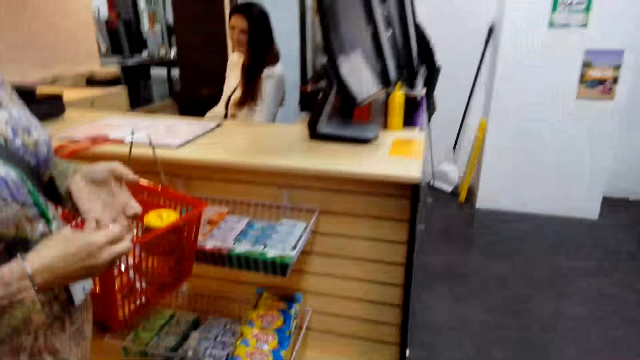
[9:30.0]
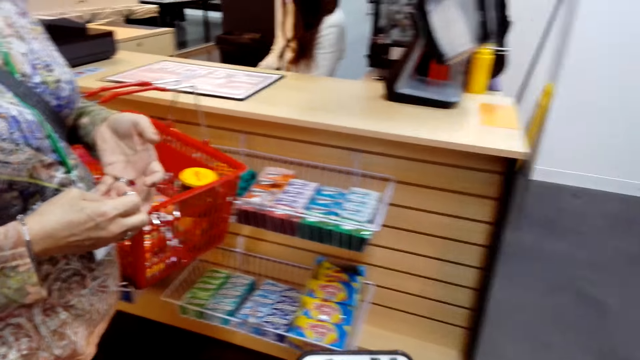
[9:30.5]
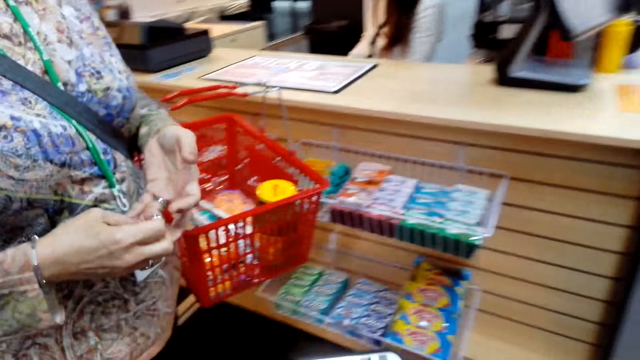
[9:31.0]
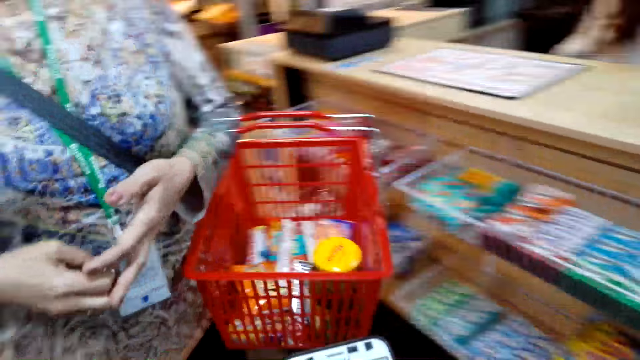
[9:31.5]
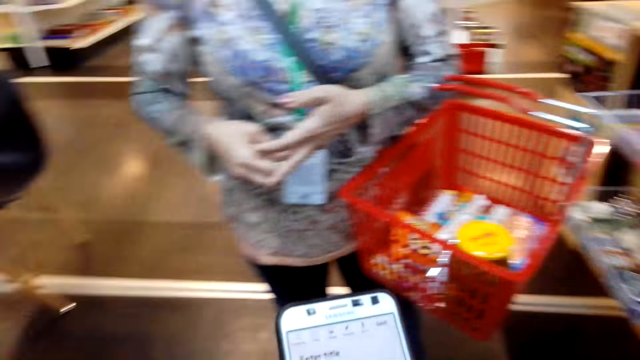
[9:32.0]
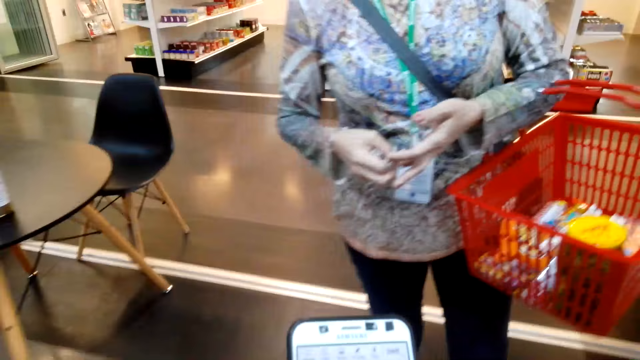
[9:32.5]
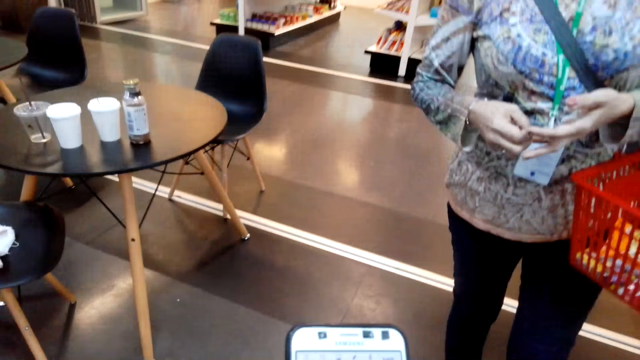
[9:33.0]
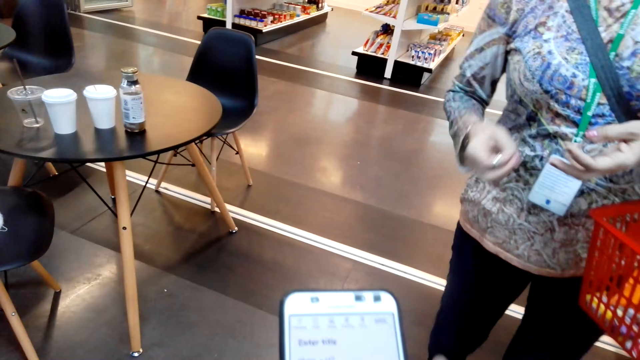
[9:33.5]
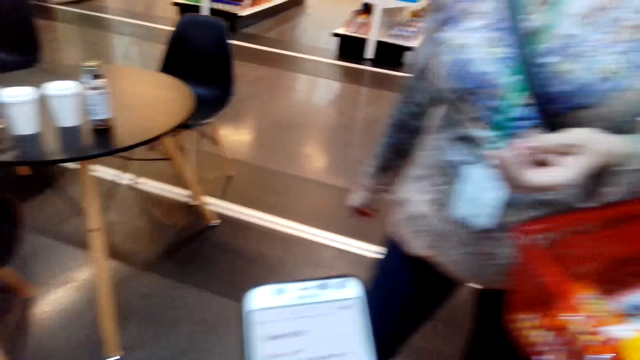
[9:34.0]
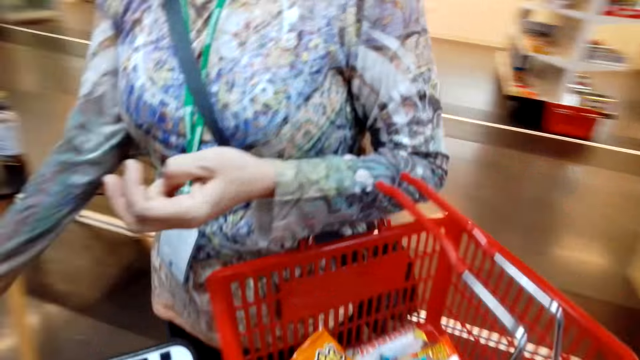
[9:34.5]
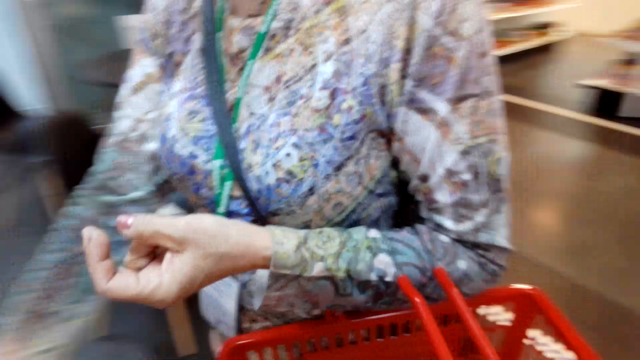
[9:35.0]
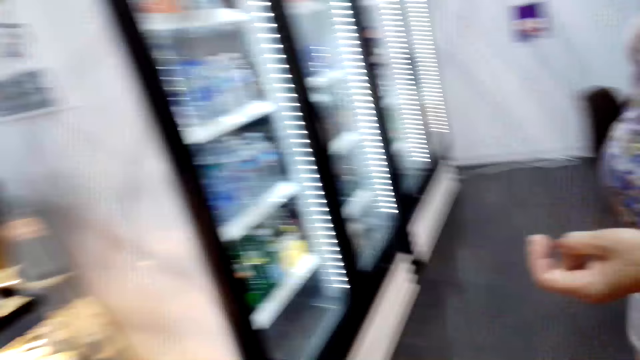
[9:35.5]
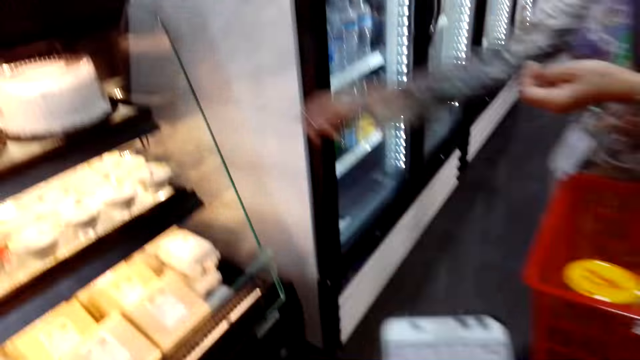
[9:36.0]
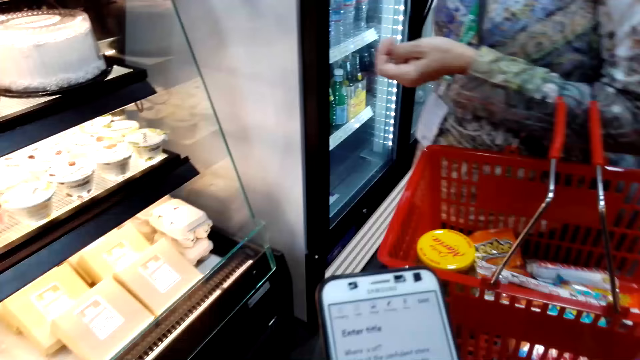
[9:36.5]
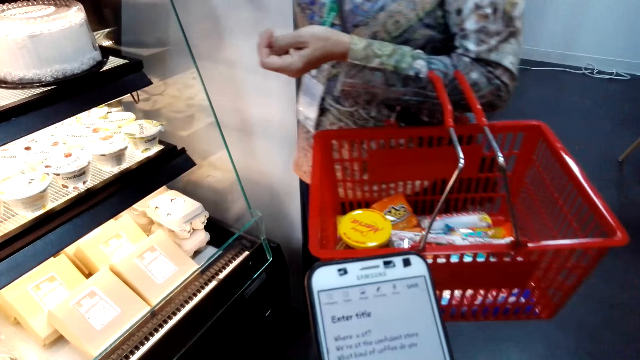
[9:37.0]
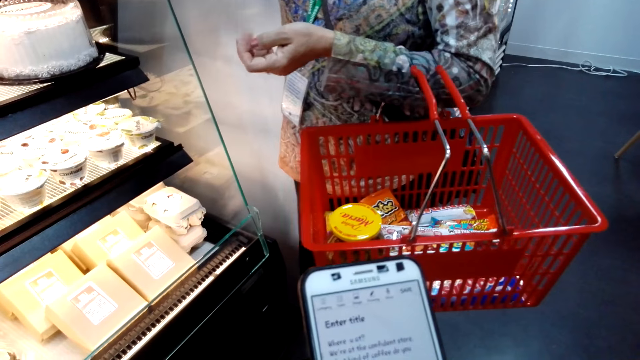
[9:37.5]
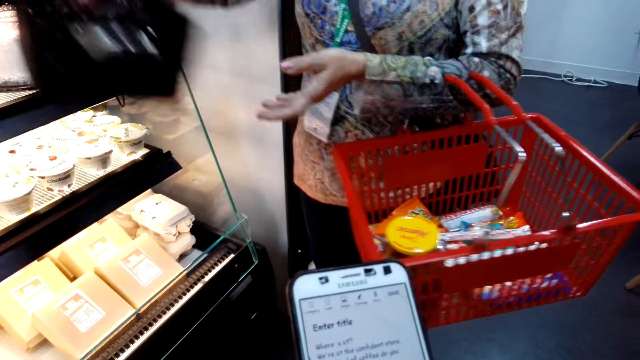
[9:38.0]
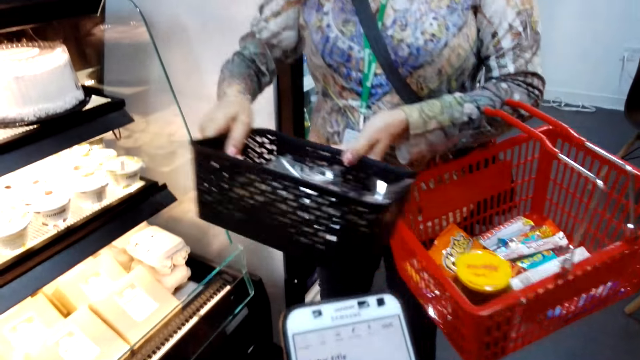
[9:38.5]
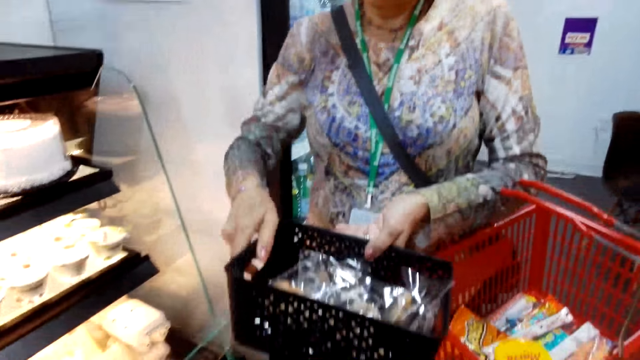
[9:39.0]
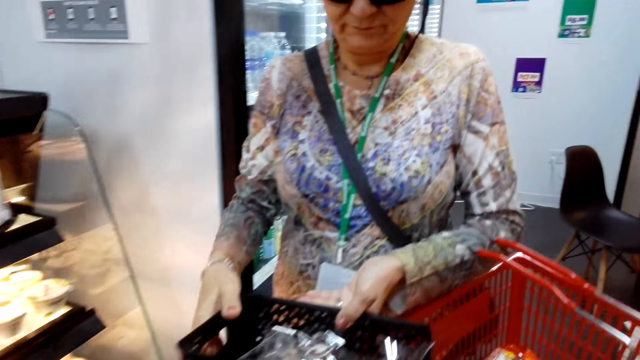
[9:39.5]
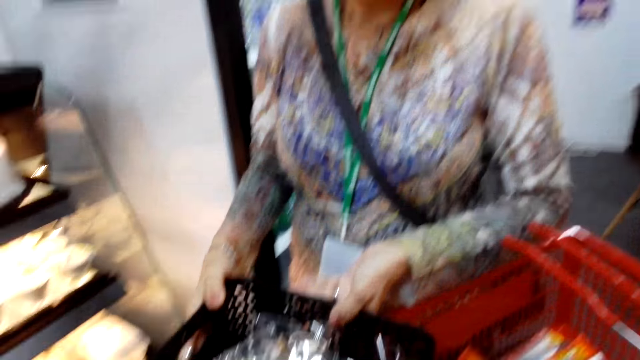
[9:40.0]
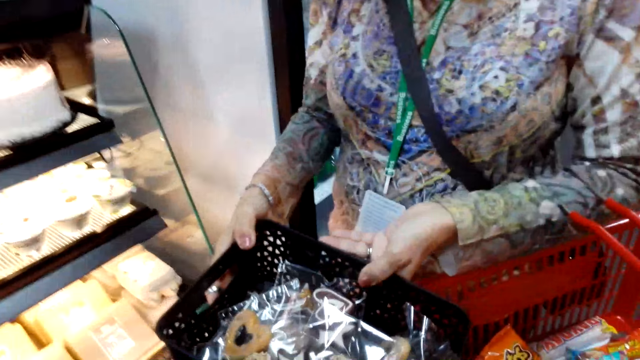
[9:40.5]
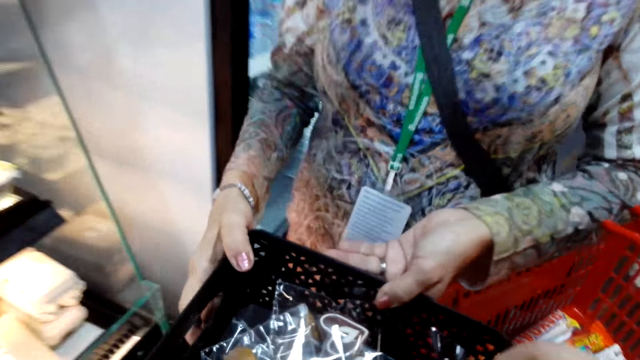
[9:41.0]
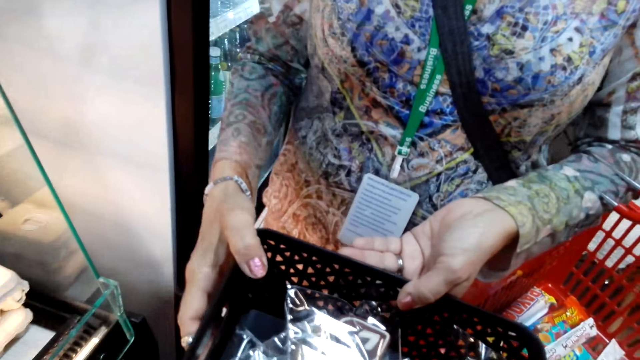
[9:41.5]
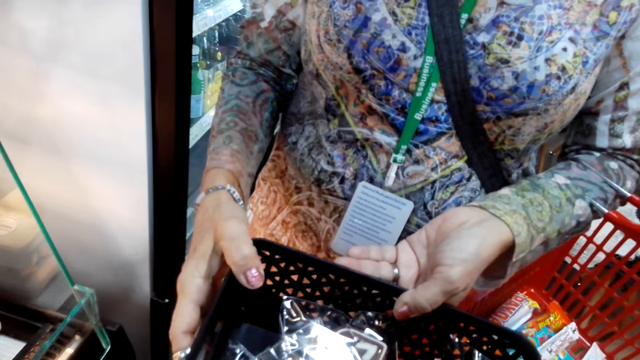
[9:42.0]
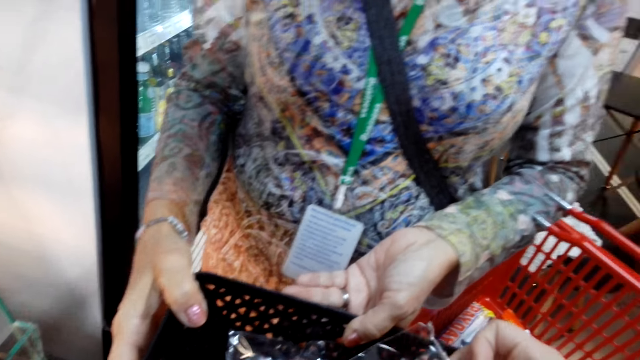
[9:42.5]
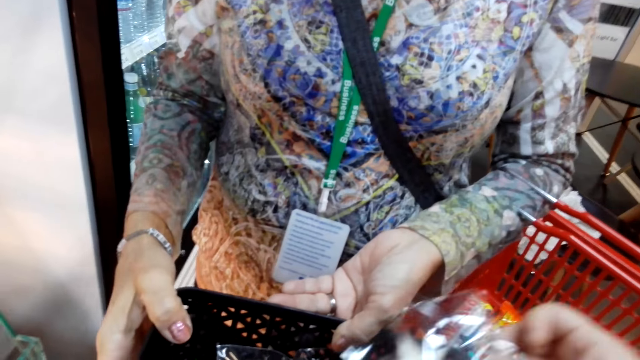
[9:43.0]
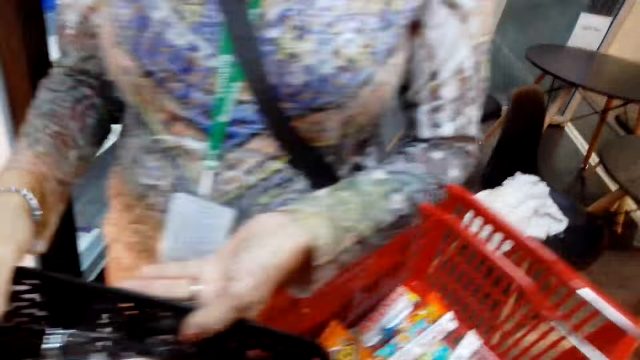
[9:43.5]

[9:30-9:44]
The camera wearer looks around. They look at their phone. A woman walks around. The woman picks a basket or bucket. The woman holds the bucket. The camera wearer picks something. They look in the bucket.

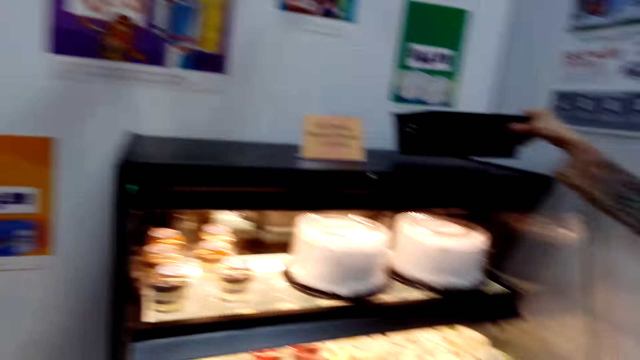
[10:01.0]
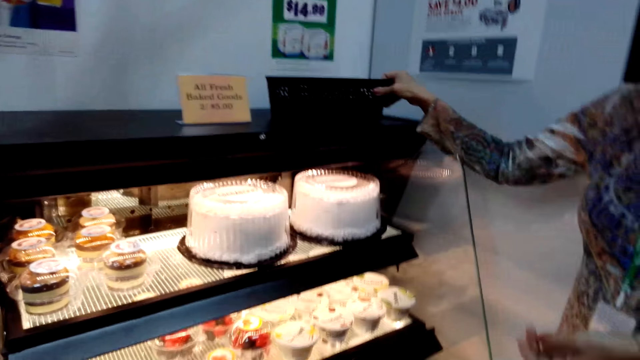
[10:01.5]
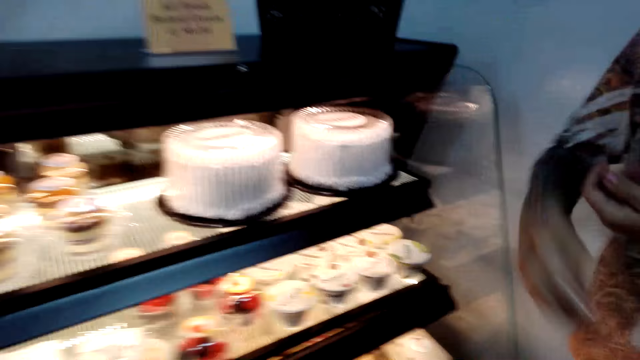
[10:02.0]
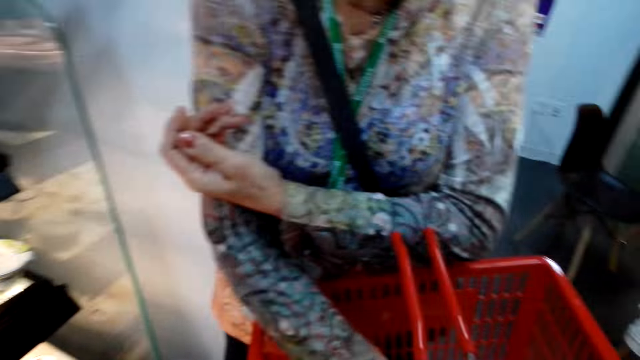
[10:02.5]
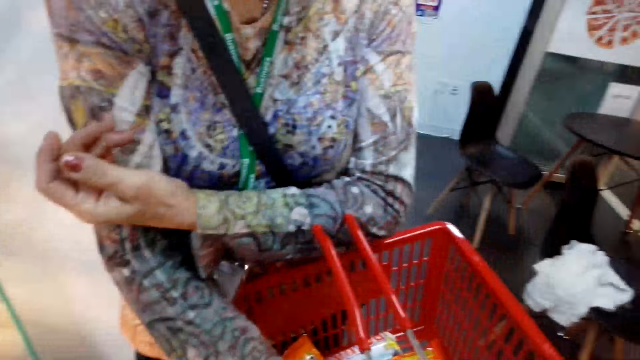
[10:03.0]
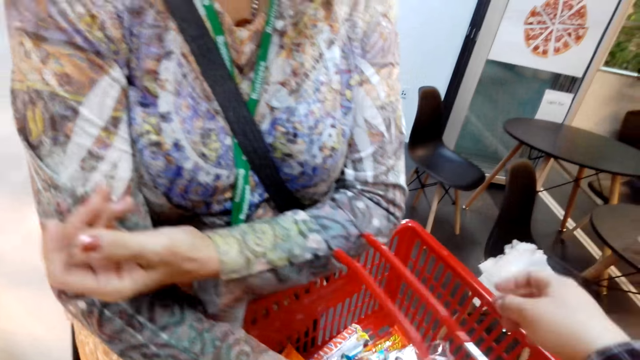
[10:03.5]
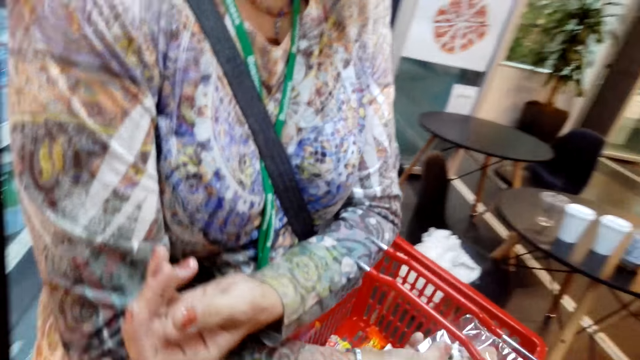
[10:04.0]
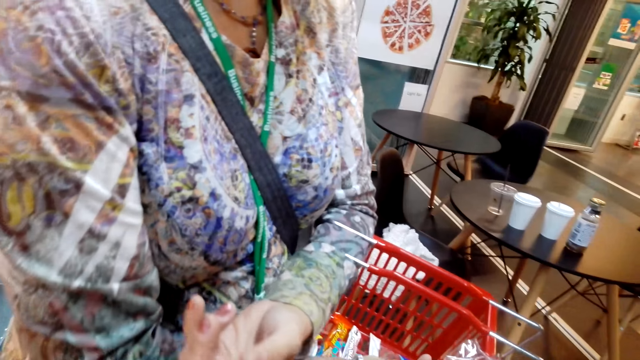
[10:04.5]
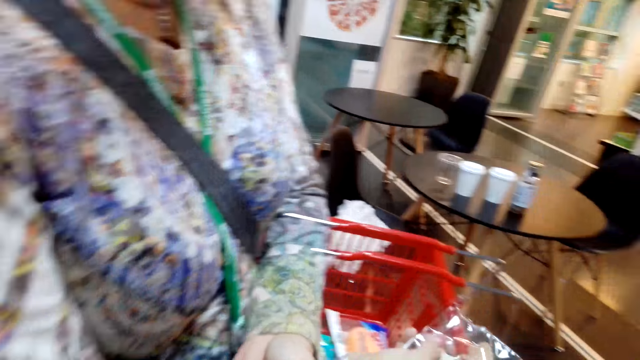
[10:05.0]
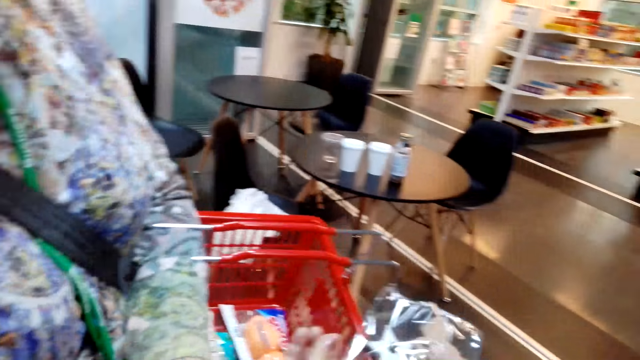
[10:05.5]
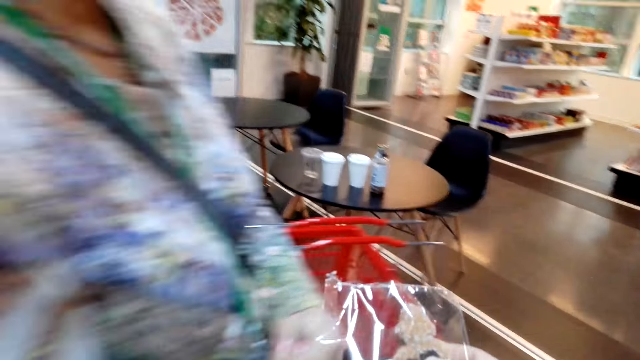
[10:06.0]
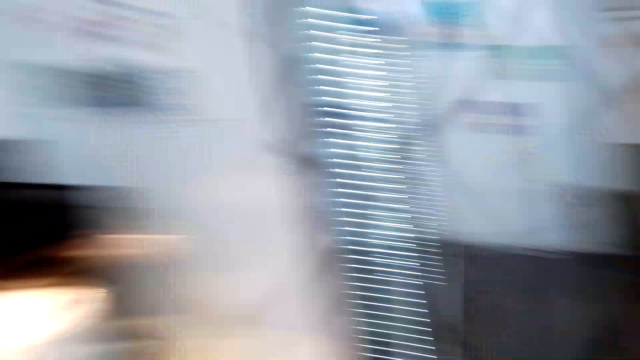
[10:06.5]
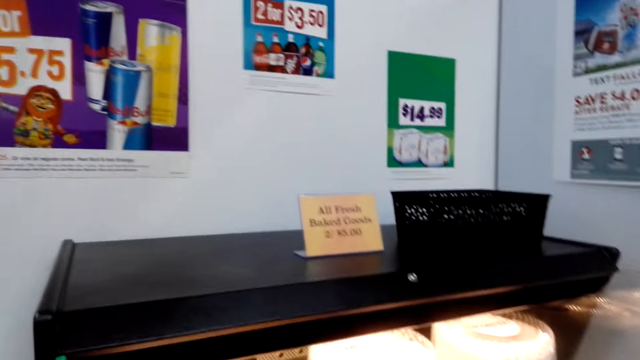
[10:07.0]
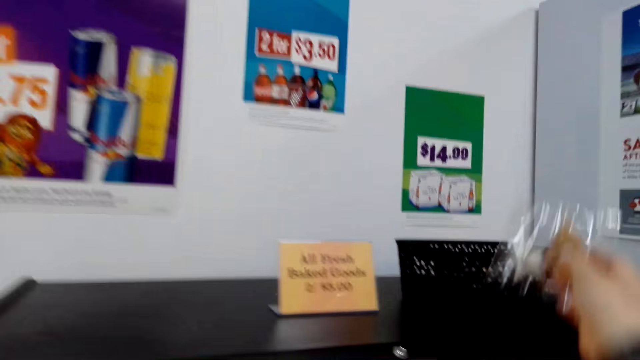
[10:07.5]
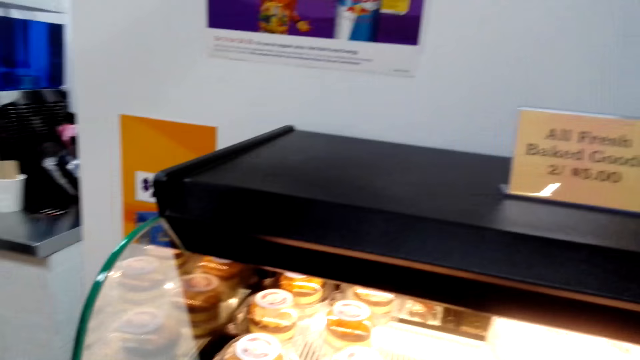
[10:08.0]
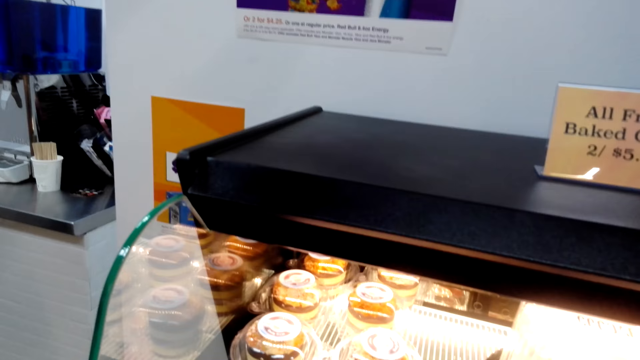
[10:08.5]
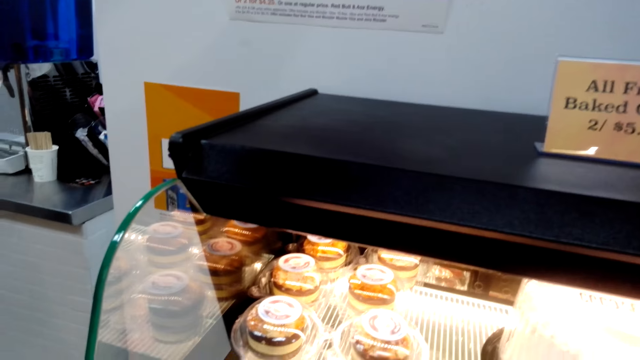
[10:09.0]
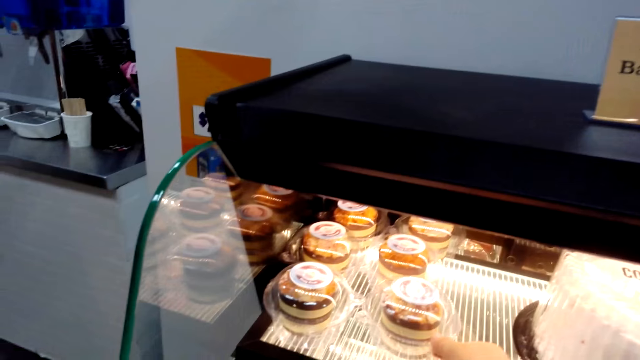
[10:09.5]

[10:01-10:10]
A woman puts a bucket or basket on a shelf. The woman puts a hand on the basket. The camera wearer moves a hand. The woman holds food stuff in the carrier. The camera wearer lifts something. They lift something again. They drop the packet of cookies in the bucket. They pick a cake.
